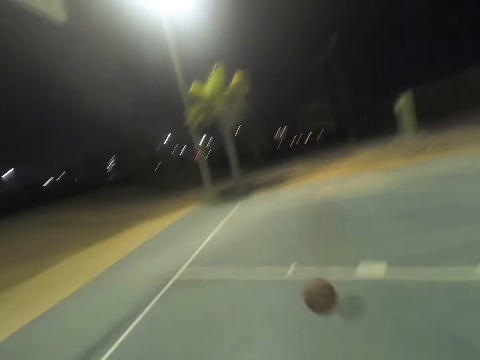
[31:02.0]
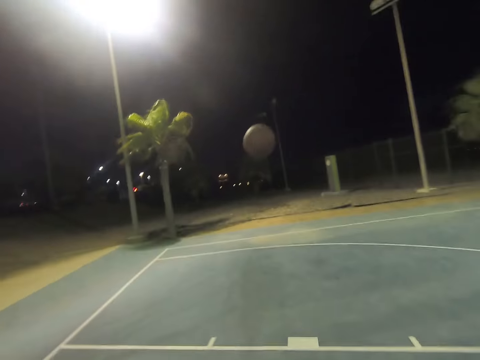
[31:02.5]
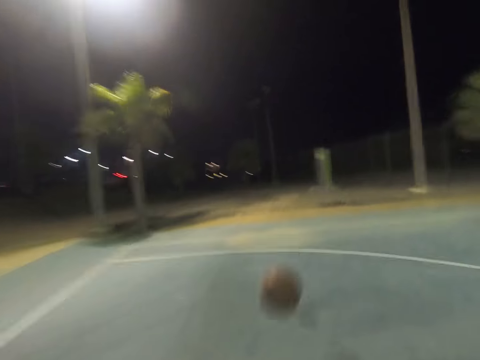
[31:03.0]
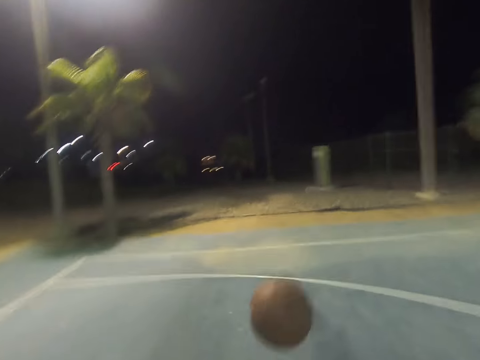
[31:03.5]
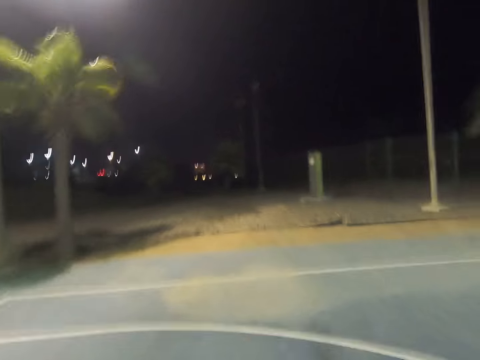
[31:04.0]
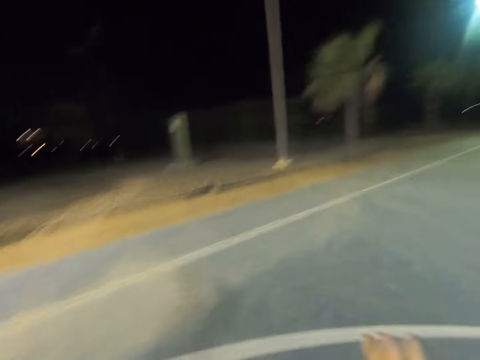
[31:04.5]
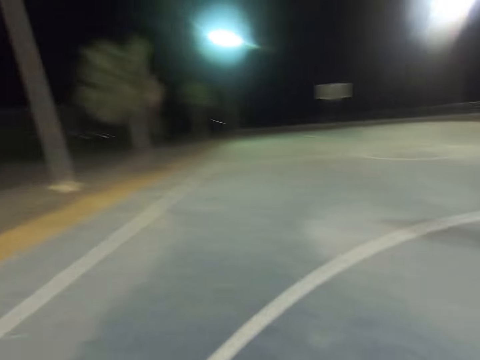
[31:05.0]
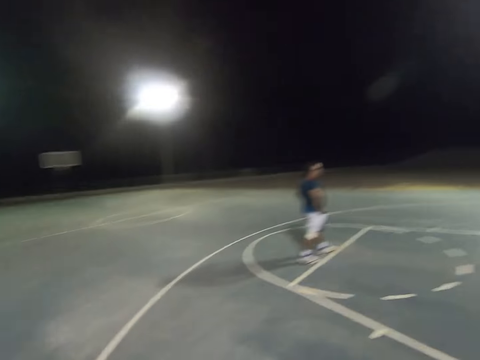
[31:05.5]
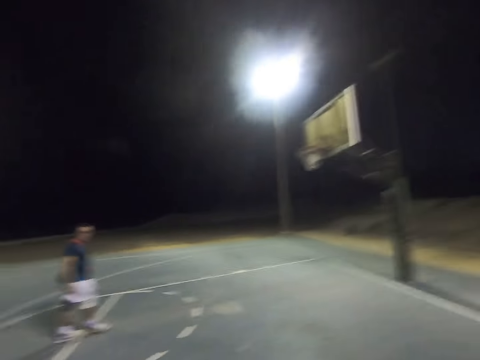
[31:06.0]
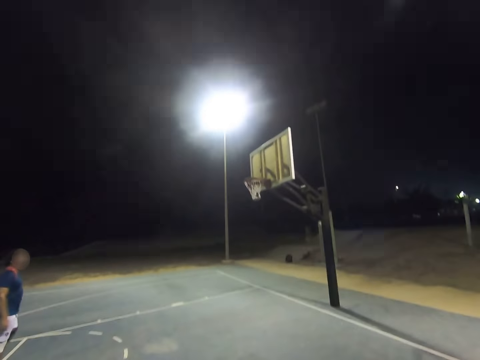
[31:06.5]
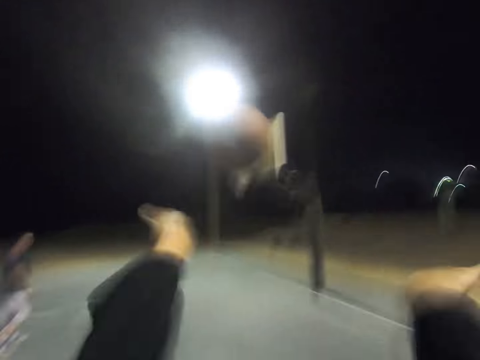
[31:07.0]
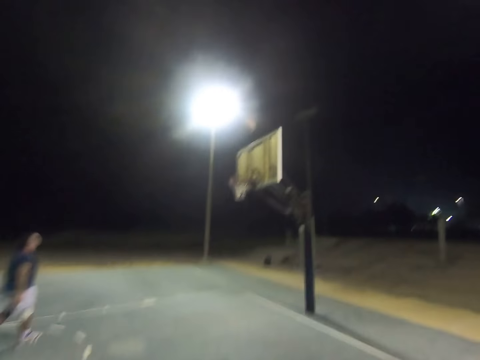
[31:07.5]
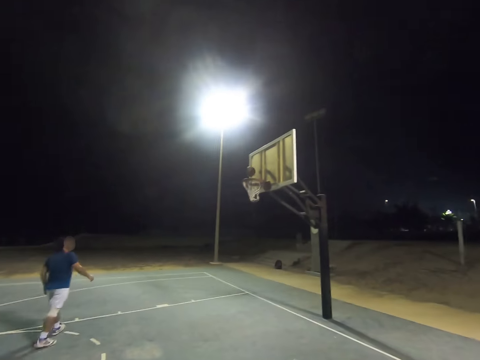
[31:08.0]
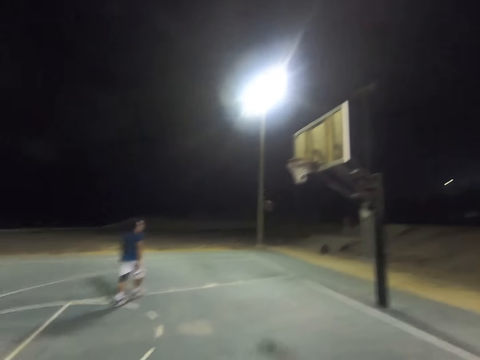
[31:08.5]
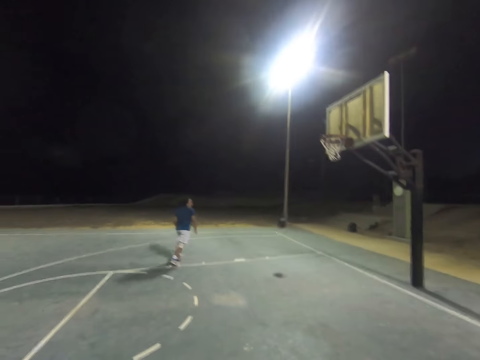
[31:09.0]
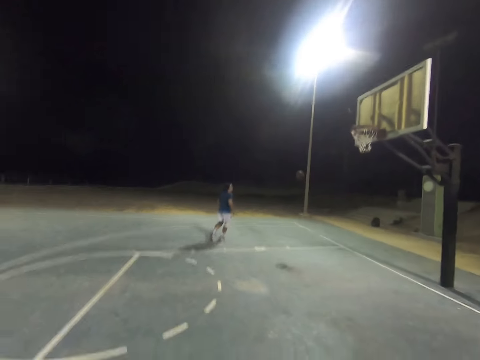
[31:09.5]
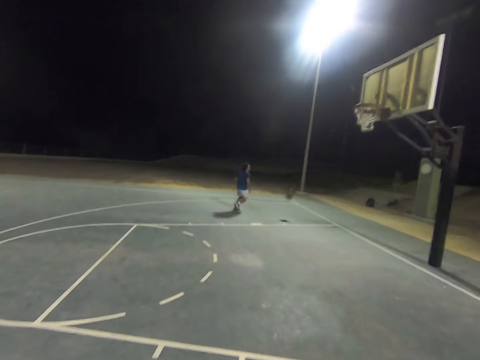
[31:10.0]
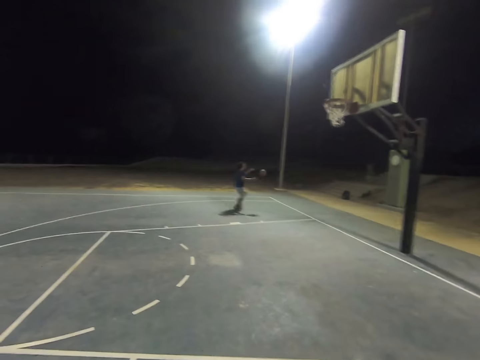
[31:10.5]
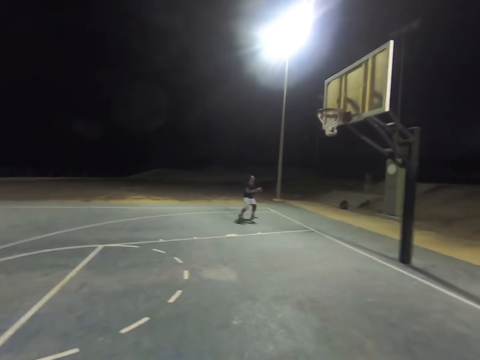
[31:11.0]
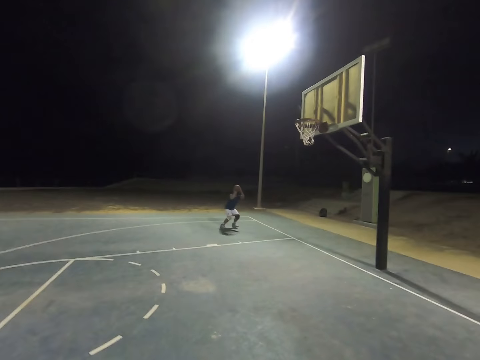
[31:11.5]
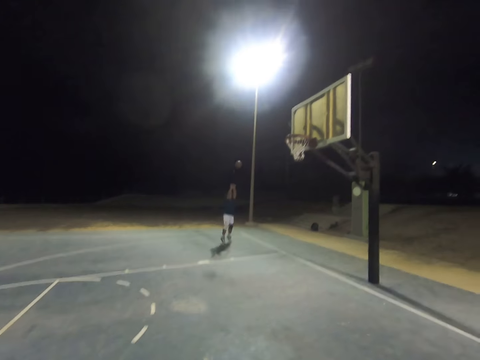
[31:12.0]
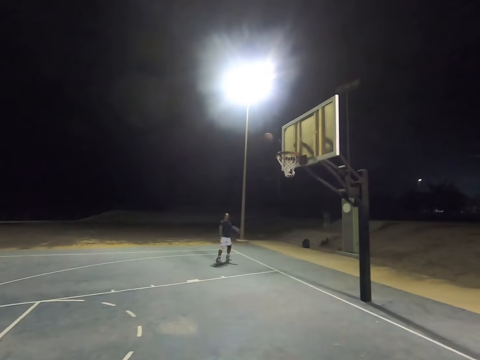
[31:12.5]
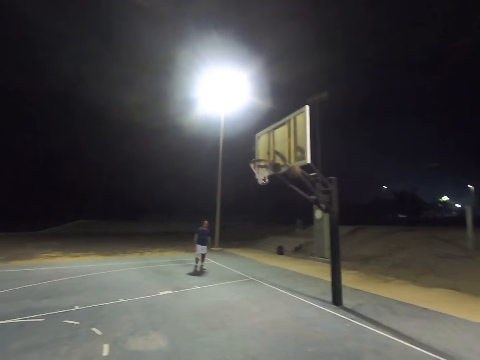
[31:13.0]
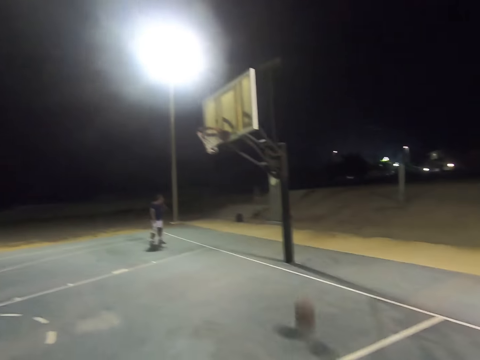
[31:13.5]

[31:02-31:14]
The camera wearer catches the basketball. They look around. They throw the basketball at the basket. A man runs towards the basketball. The man catches the basketball and throws the basketball at the basket.

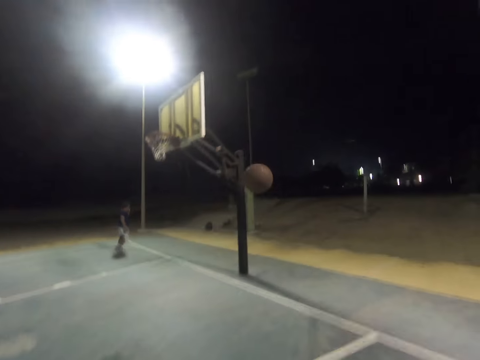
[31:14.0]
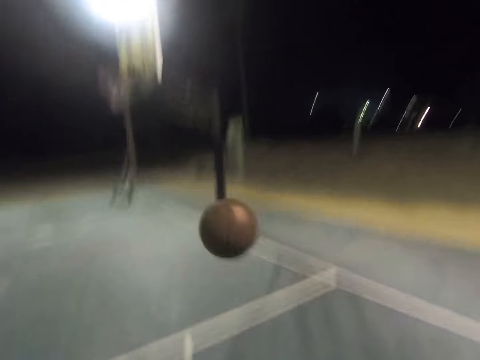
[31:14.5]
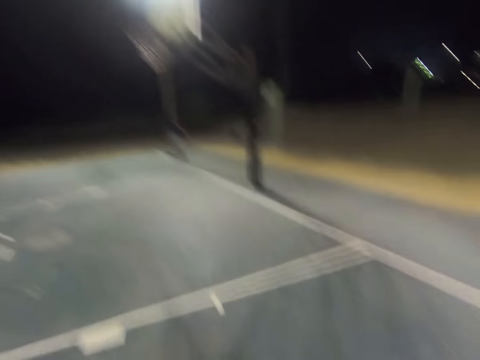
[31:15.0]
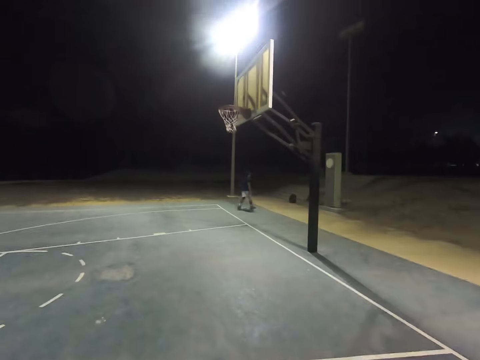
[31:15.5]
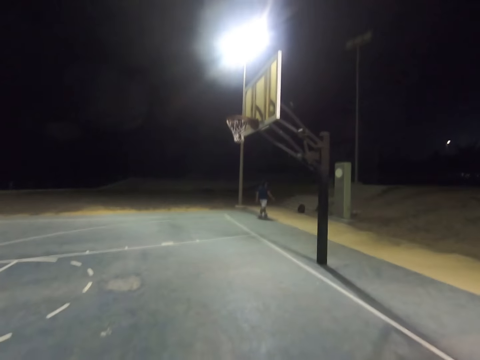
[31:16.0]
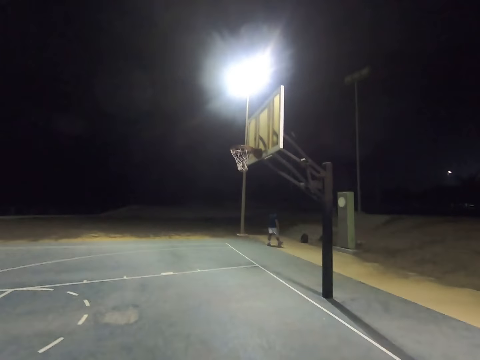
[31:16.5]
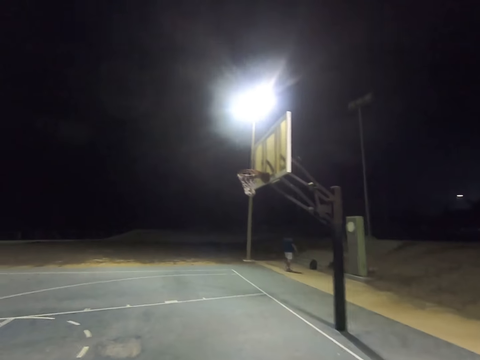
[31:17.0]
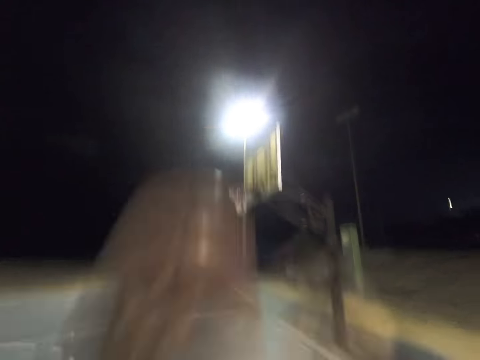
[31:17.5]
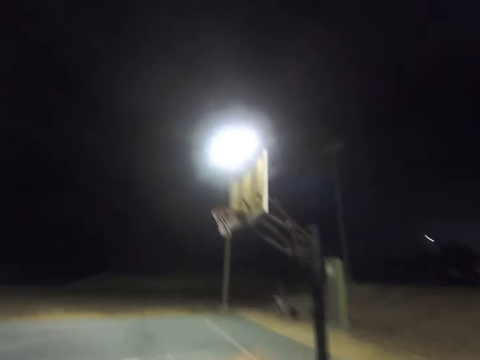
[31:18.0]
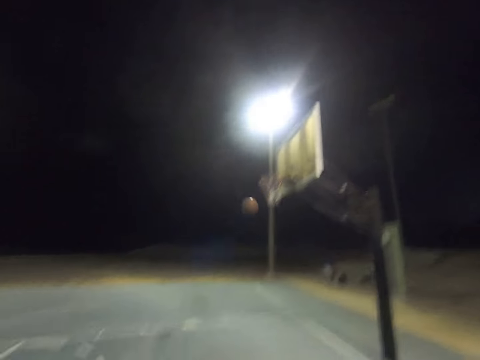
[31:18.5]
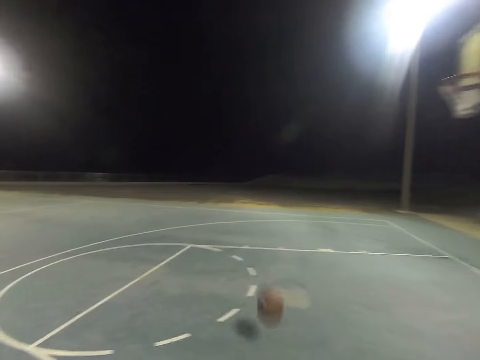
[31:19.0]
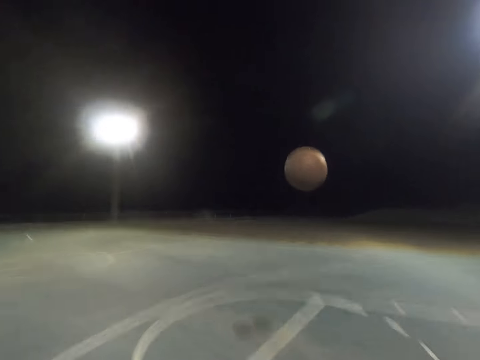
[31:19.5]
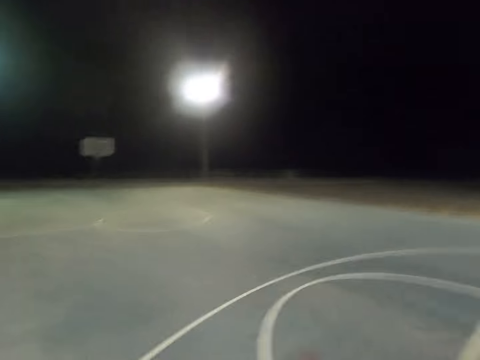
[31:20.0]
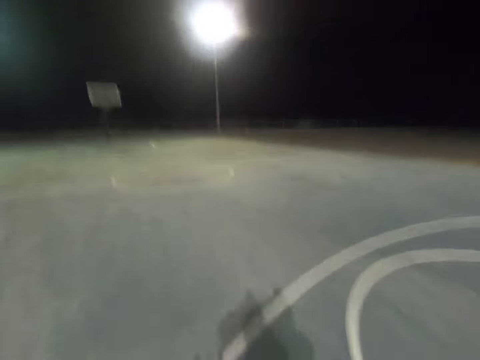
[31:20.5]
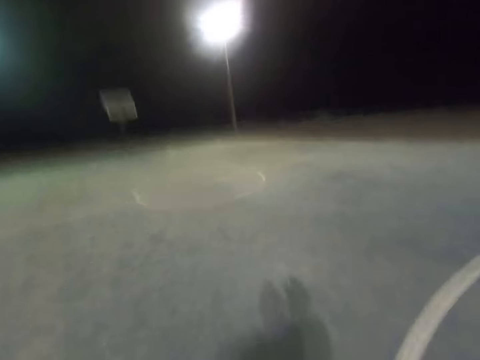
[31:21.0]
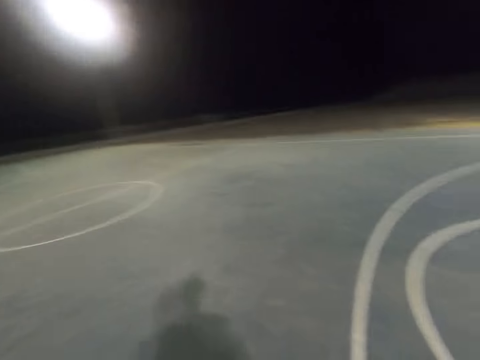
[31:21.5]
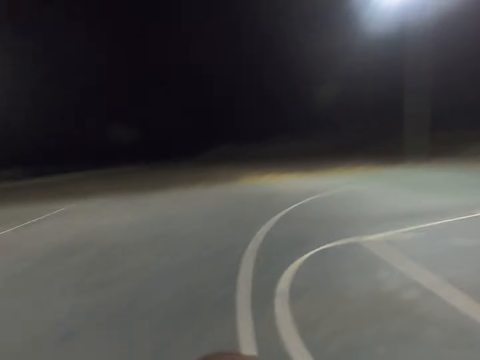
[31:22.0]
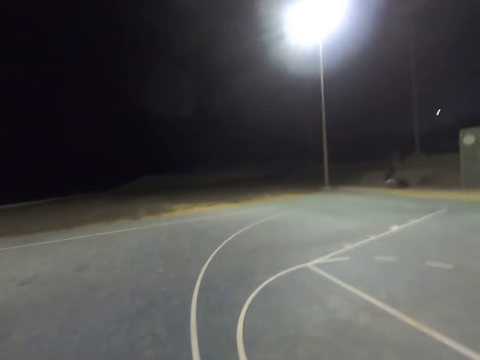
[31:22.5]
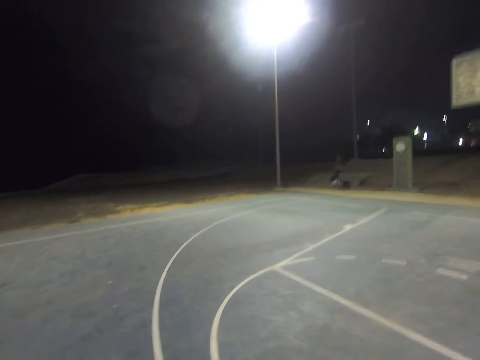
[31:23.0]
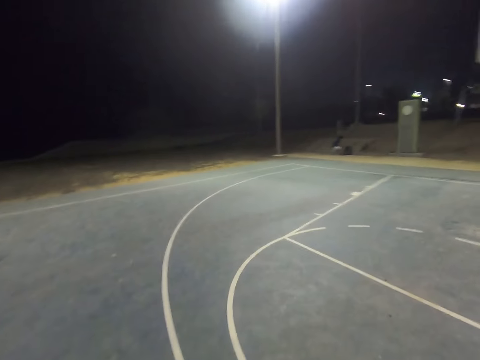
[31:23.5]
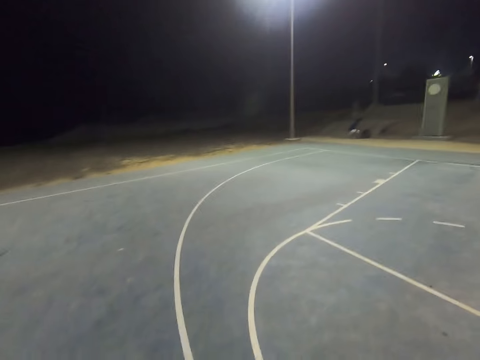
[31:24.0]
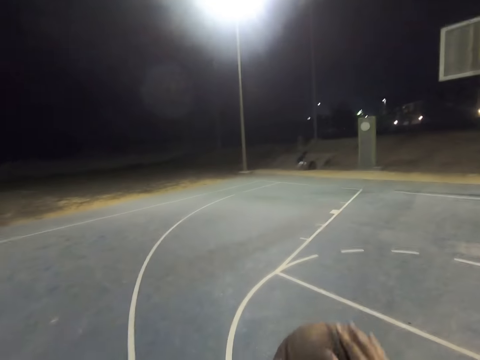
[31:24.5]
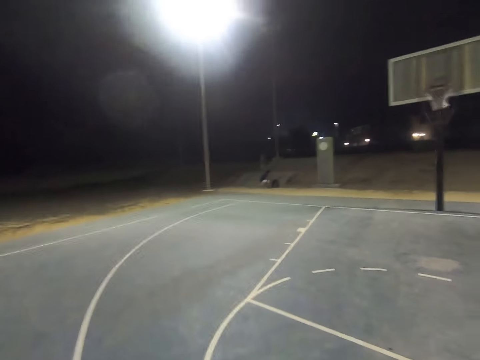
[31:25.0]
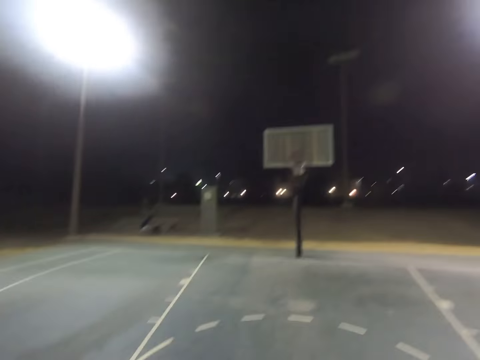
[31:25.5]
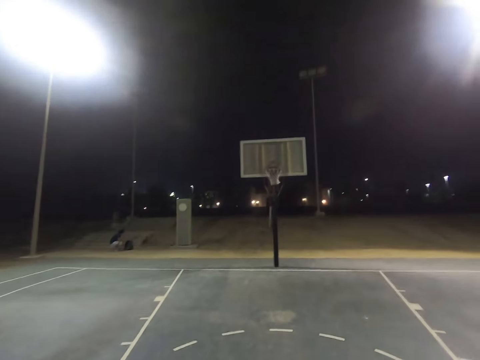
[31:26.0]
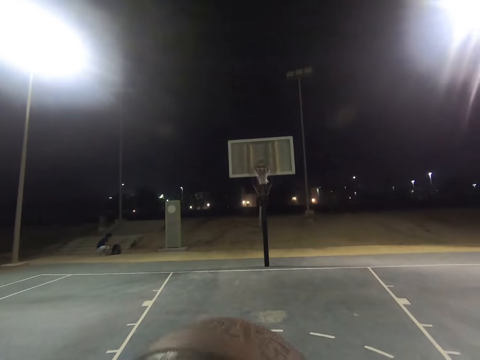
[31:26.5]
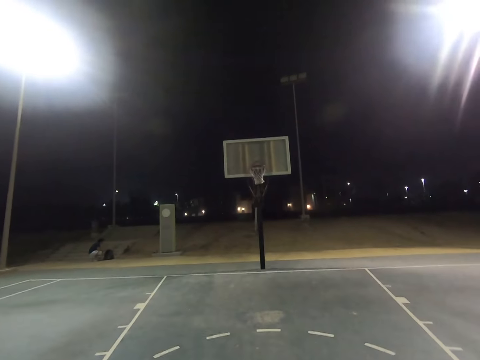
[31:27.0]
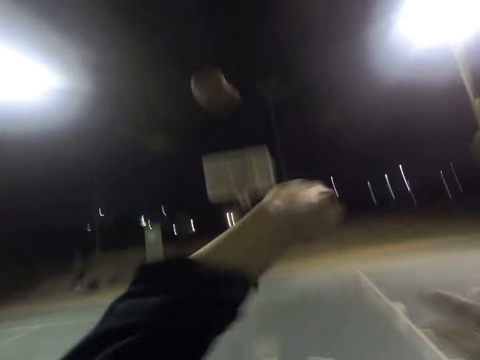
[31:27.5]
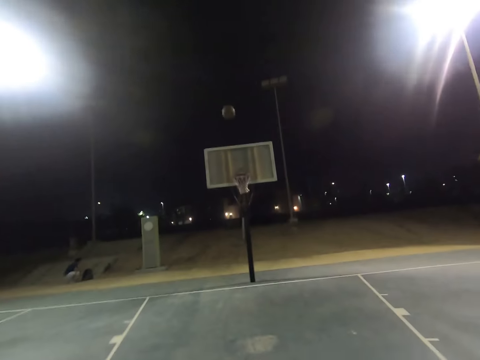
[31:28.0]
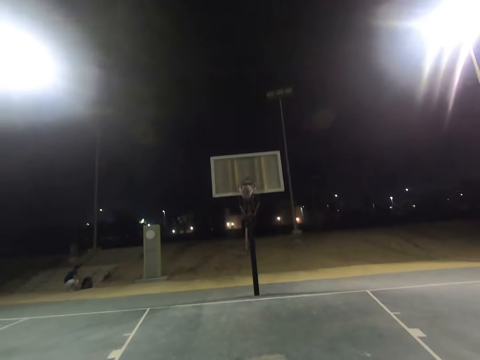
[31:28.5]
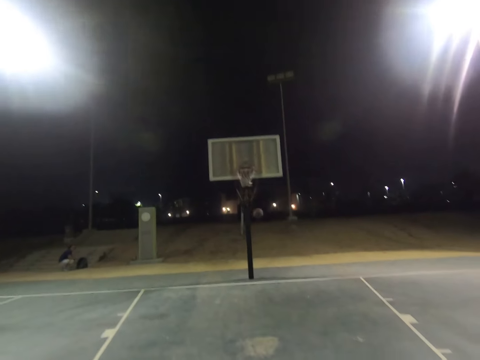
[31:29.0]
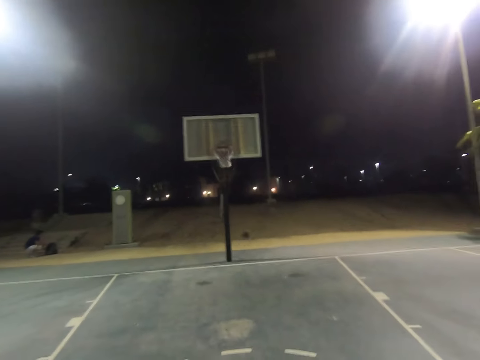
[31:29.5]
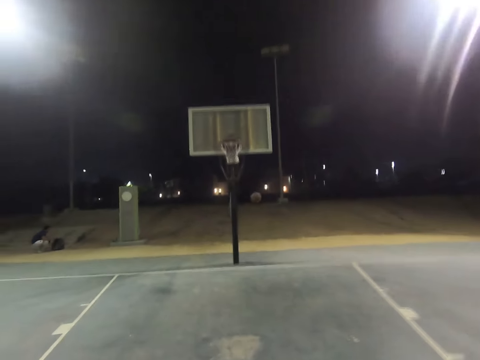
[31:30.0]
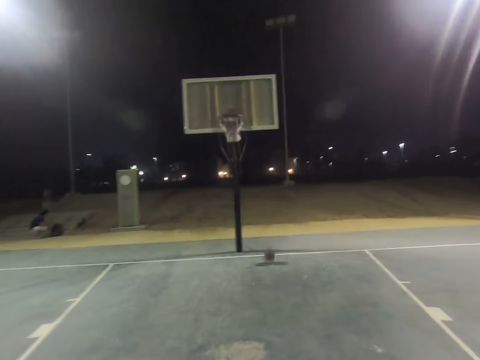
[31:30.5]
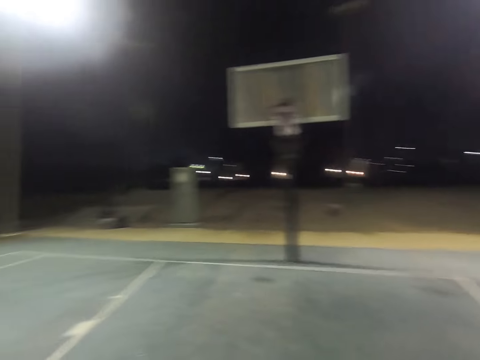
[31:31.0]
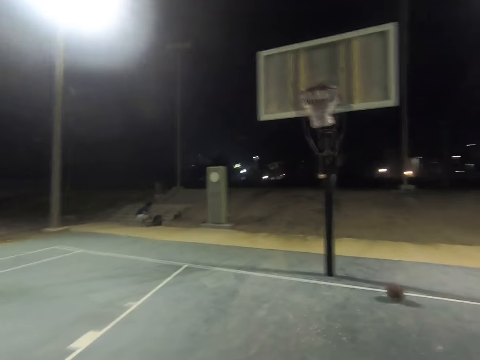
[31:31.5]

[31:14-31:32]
The camera wearer catches the basketball and throws the basketball at the basket. A man walks out of the playground. The camera wearer plays basketball. They catch the basketball, dribble the basketball and throw the basketball at the basket. The man picks something from the back bag. The camera wearer plays basketball.
